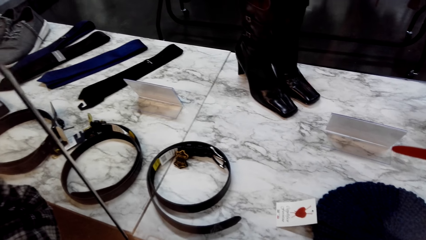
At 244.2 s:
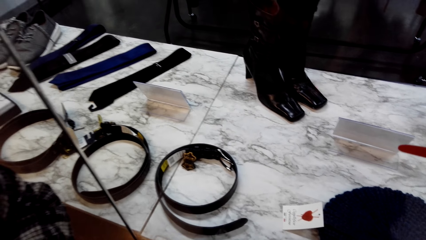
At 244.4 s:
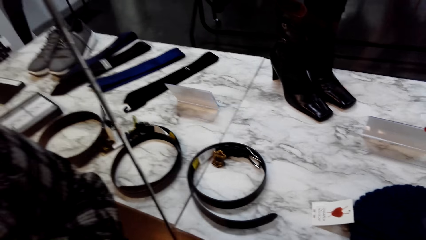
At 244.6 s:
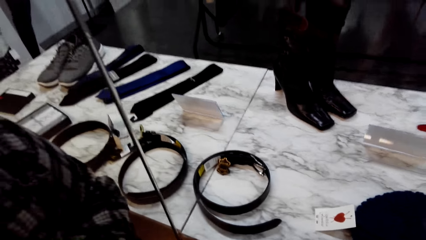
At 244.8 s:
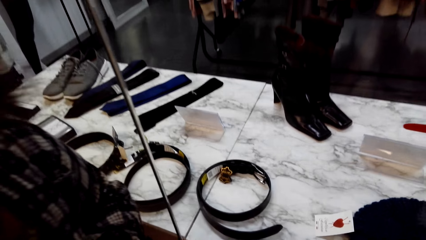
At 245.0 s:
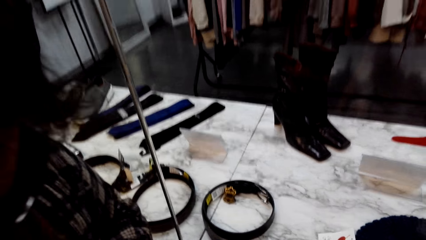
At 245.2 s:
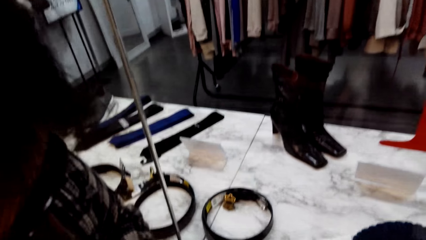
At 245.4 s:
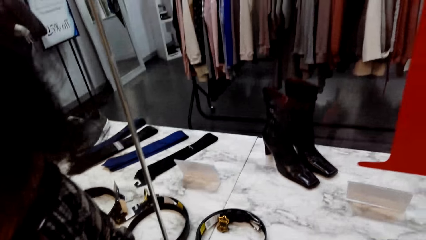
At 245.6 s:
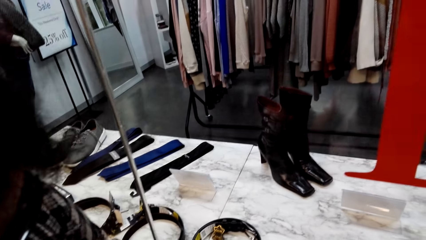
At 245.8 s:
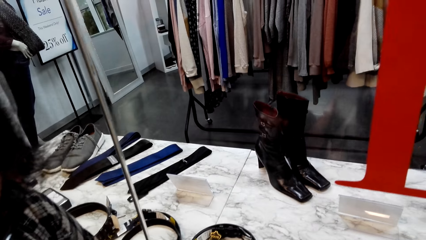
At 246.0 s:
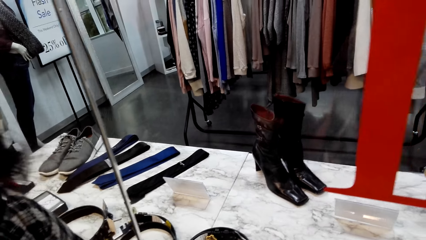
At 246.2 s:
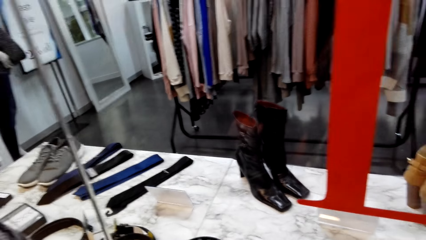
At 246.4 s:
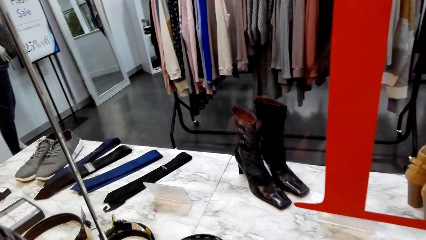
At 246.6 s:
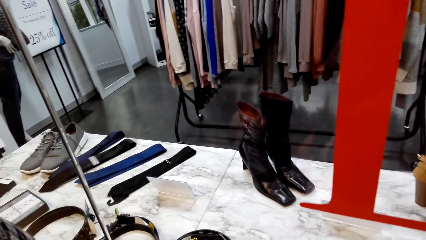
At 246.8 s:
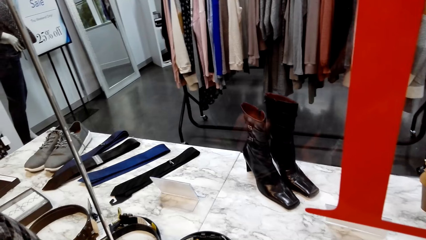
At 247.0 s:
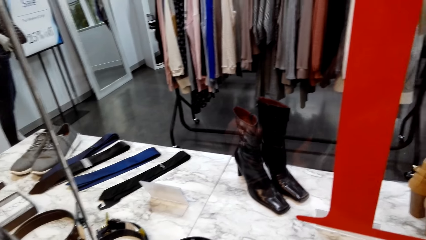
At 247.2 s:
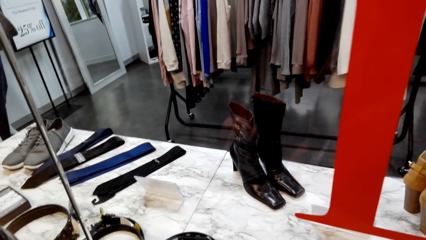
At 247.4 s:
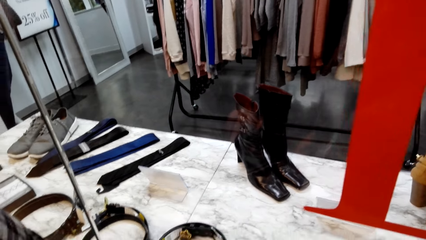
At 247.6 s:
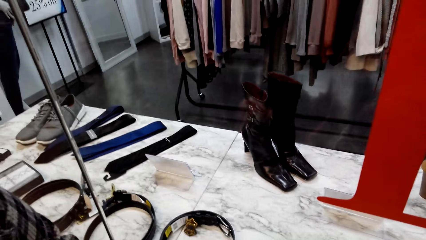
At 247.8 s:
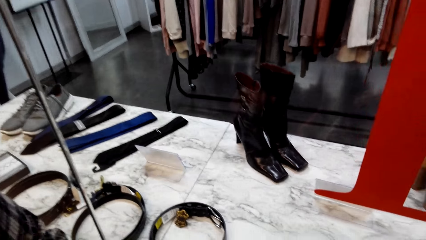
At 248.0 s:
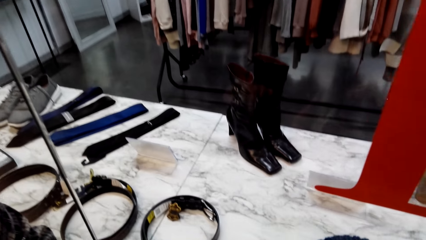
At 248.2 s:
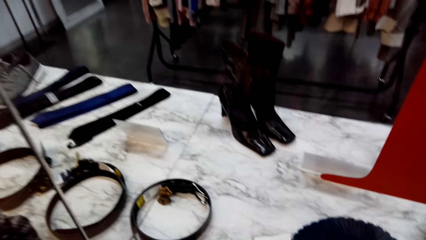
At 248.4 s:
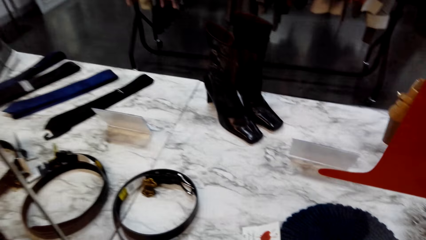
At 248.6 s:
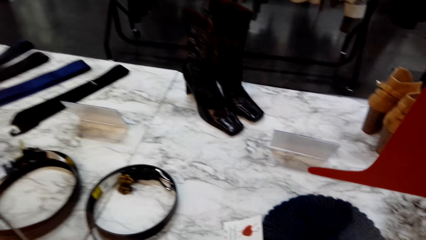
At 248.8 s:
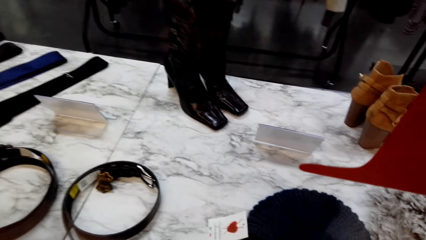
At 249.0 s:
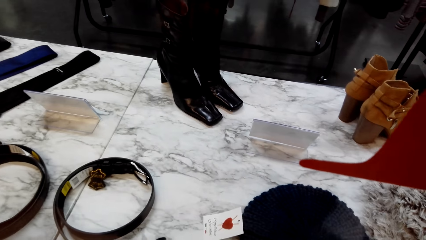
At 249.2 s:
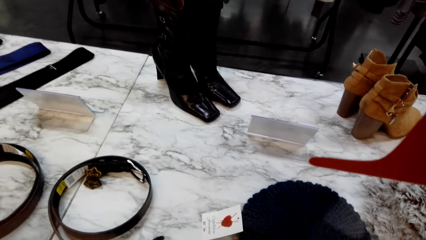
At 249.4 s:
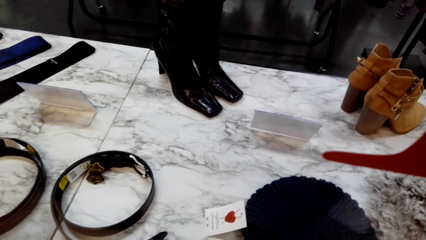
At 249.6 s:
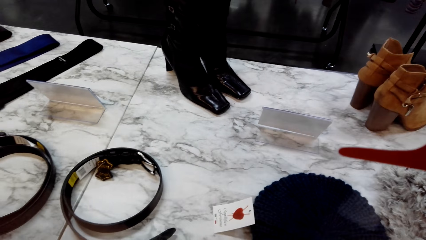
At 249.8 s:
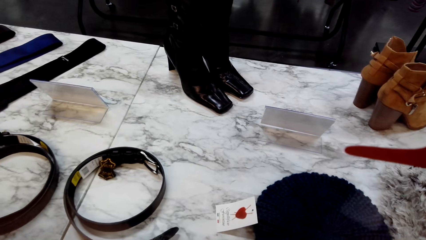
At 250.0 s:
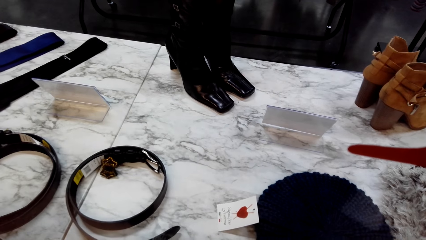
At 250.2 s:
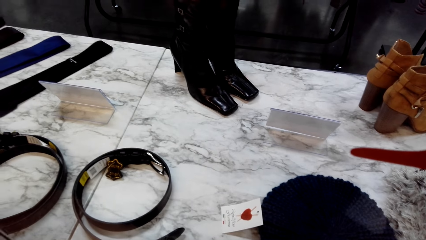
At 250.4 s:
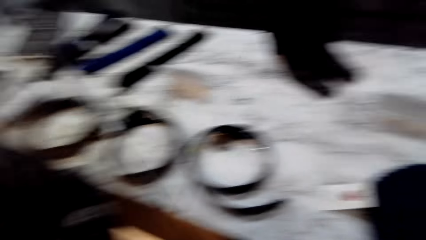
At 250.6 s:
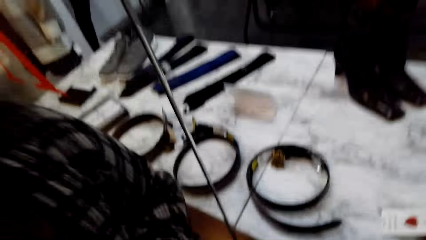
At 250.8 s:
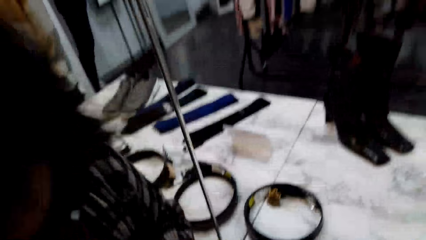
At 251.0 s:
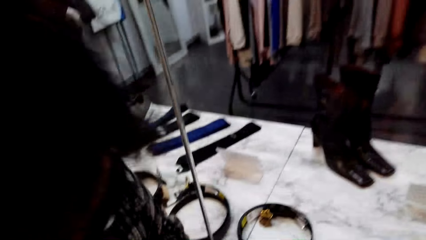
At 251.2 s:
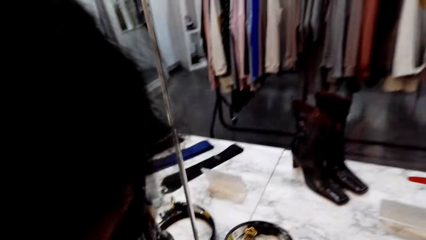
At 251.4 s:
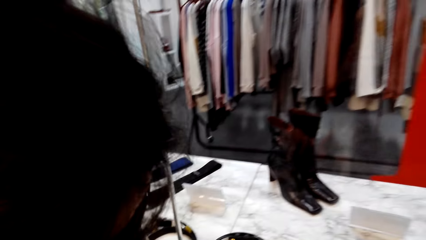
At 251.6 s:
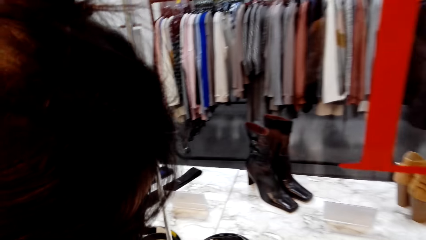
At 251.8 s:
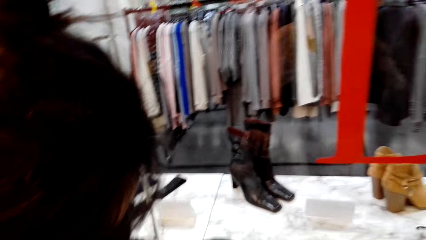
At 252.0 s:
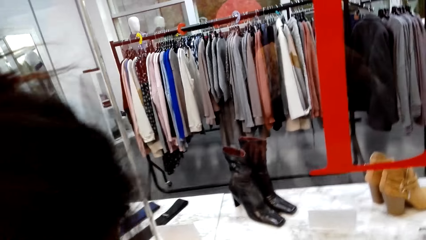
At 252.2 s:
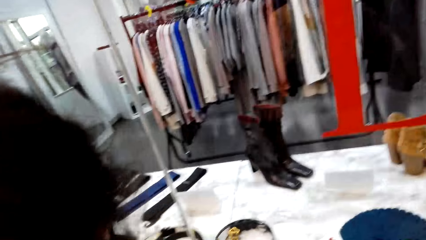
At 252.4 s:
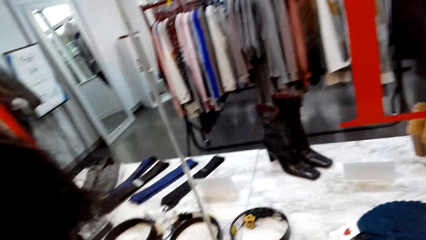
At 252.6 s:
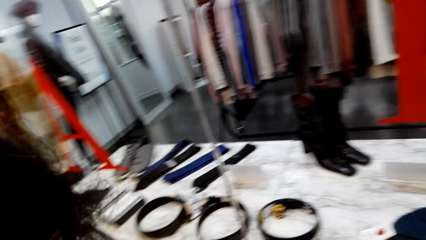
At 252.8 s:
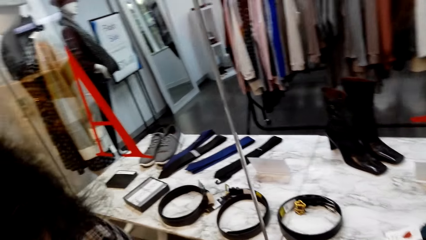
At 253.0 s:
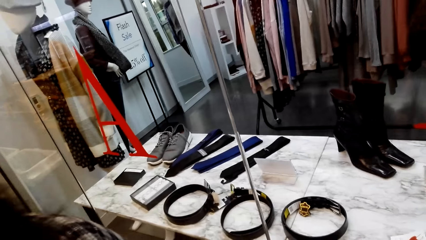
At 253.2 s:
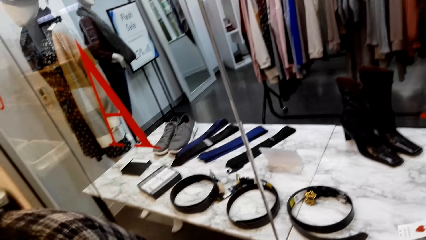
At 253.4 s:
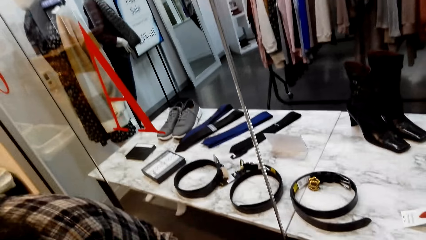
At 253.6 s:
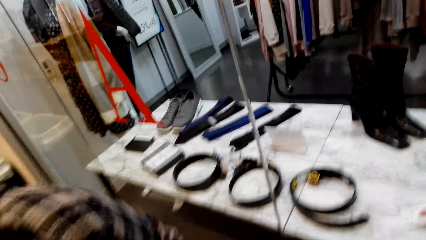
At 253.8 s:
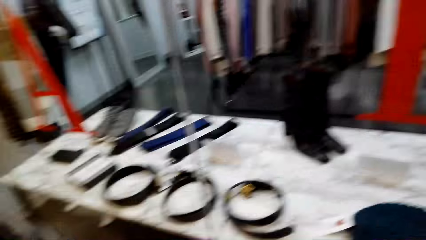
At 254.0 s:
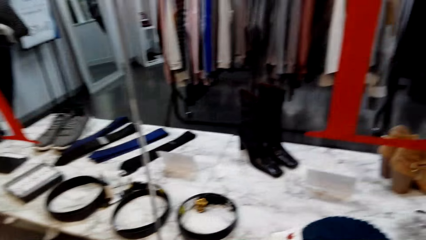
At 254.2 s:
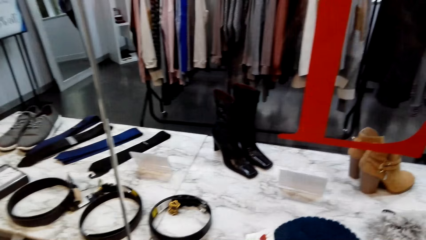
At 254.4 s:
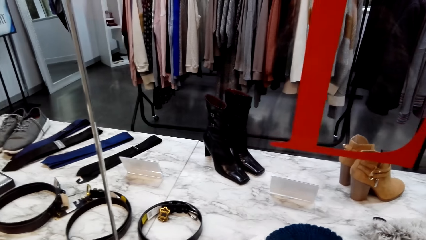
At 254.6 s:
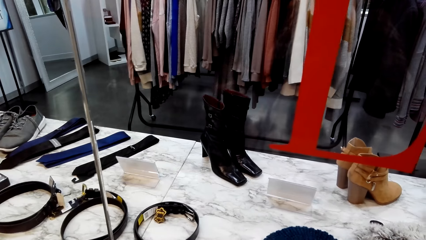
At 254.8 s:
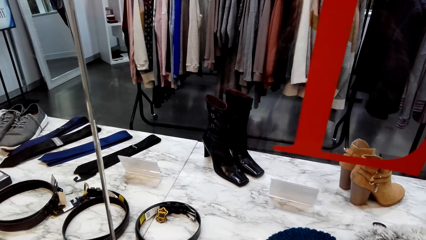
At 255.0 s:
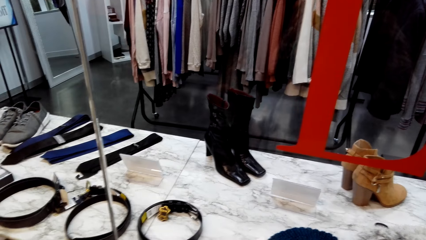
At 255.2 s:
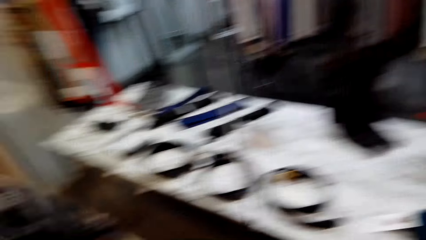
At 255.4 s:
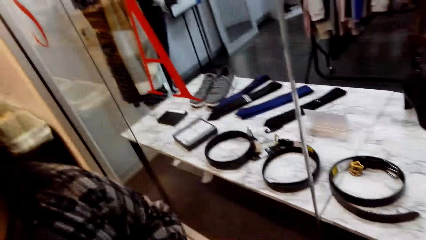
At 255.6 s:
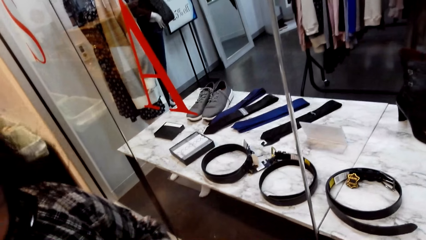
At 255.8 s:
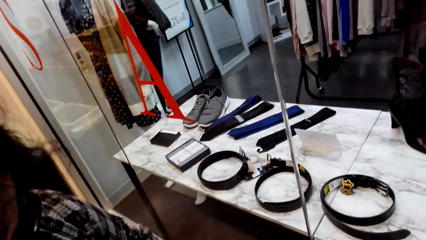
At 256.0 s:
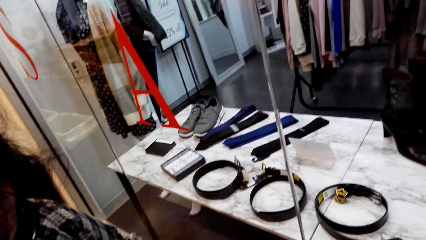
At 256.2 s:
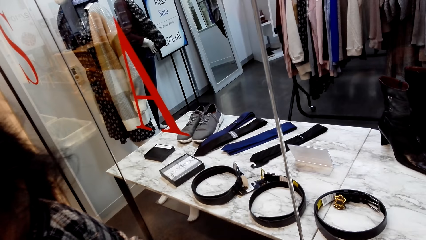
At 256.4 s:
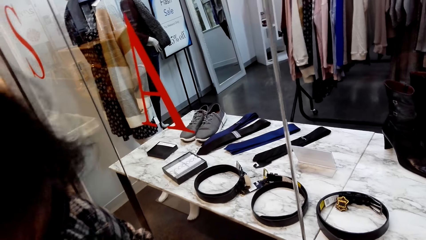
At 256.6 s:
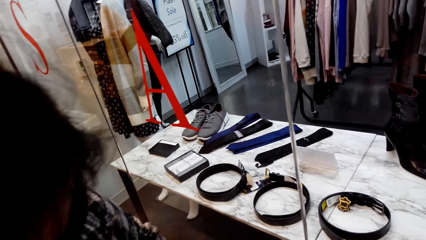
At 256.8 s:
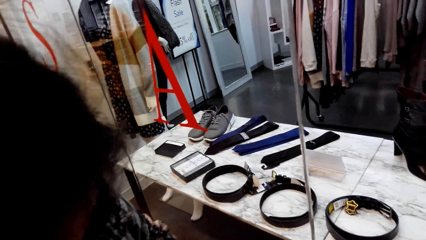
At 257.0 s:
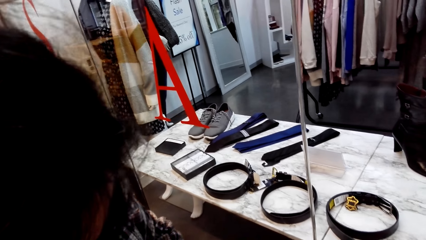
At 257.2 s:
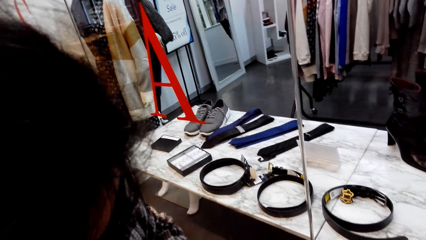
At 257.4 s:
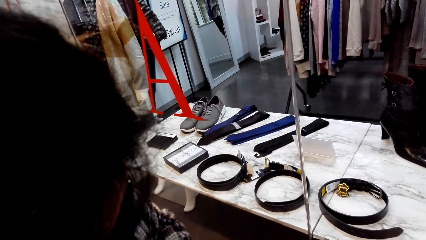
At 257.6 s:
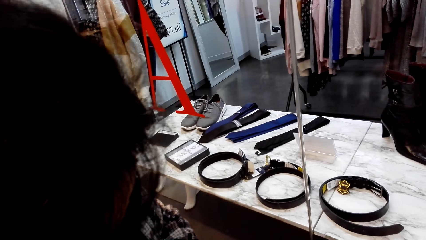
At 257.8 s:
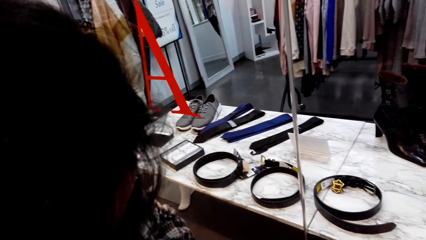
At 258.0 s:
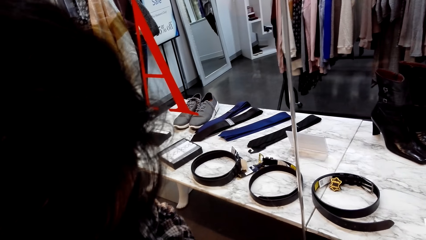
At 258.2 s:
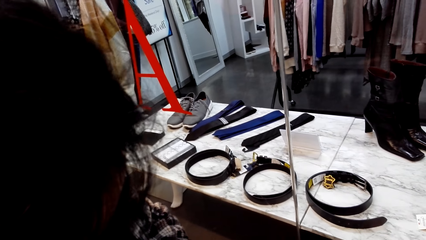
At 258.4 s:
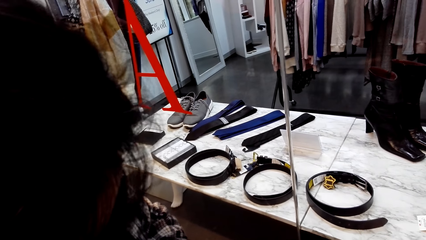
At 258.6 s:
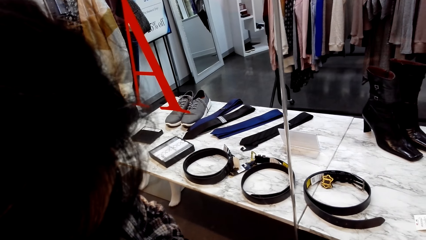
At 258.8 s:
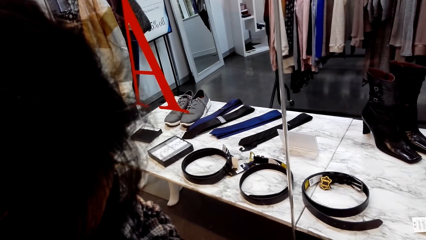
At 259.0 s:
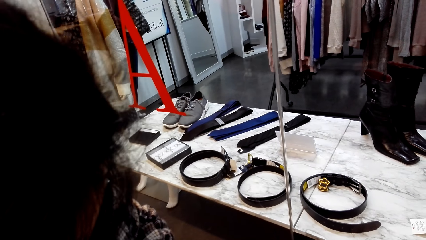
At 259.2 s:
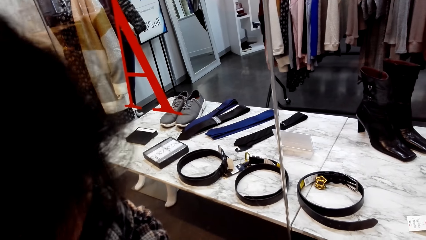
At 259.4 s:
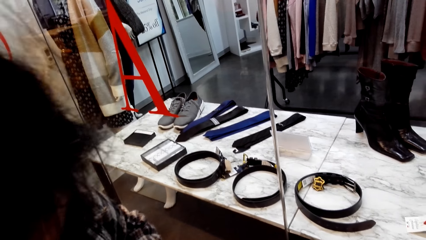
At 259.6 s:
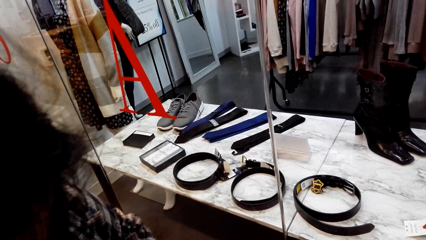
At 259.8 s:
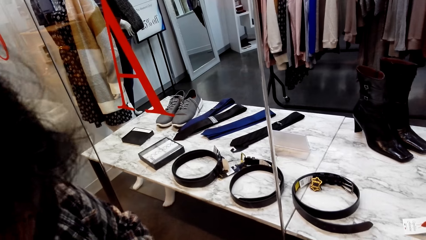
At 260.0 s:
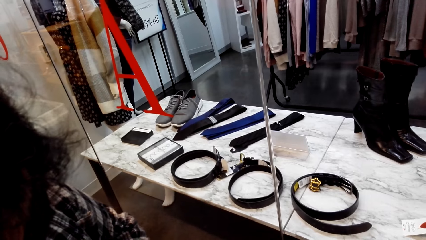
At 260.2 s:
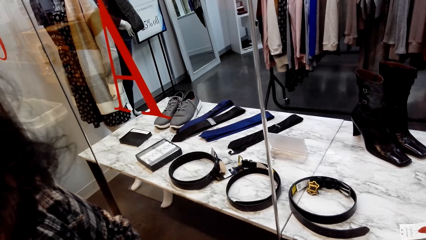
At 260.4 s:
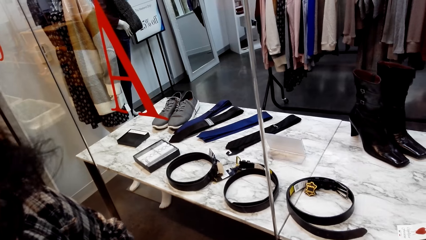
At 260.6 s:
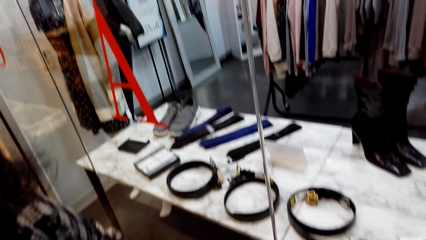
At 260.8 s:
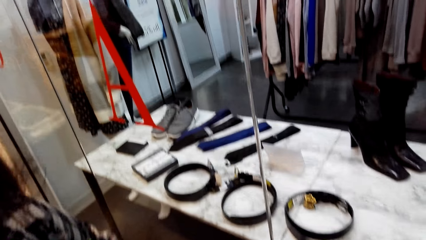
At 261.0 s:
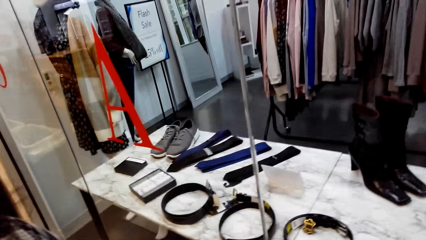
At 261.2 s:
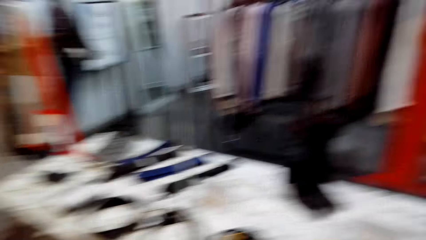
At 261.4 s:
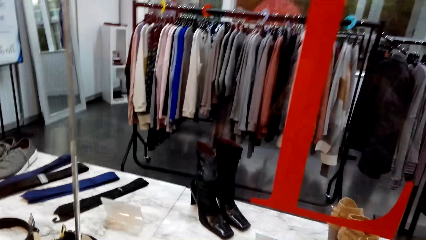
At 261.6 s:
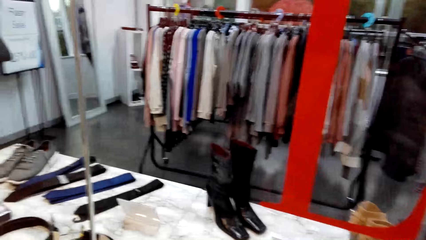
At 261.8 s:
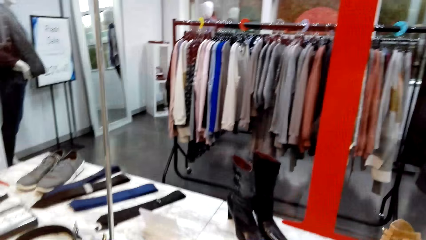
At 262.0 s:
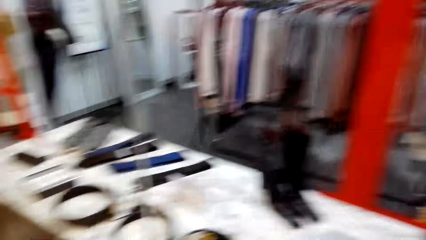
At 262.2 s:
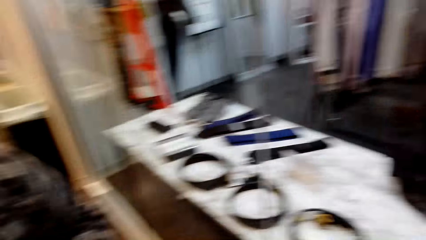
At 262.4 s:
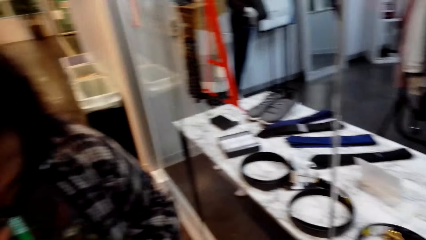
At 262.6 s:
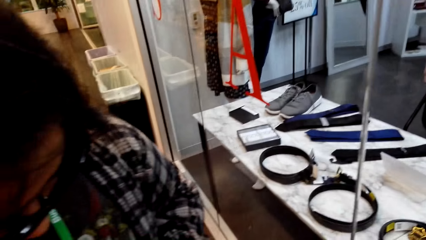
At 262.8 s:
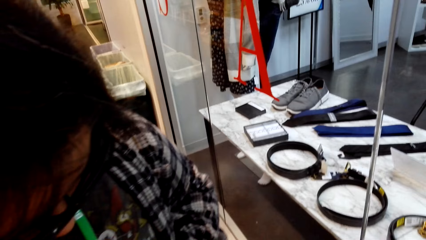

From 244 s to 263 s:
The camera wearer looks at the boots. They look at the clothes.
